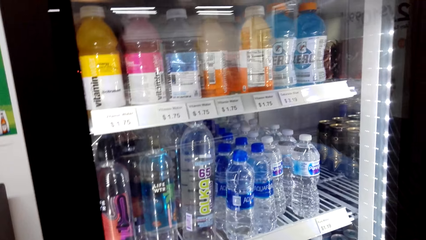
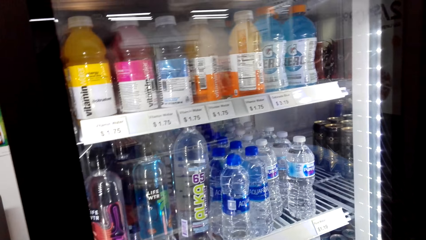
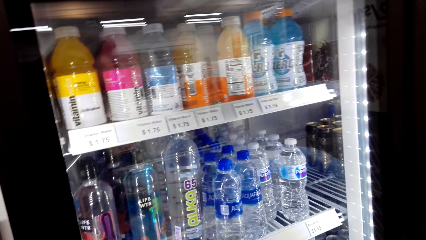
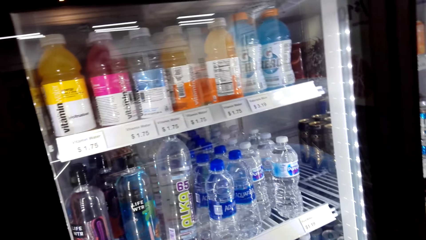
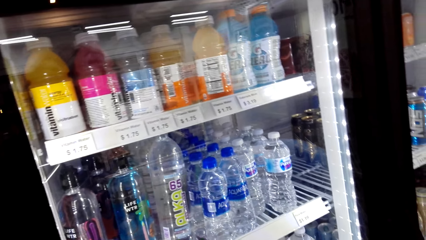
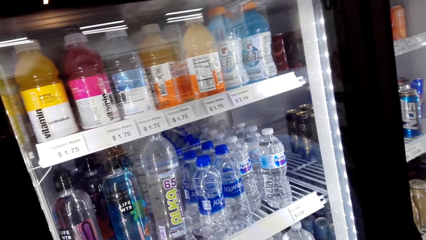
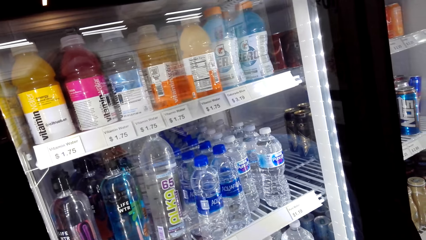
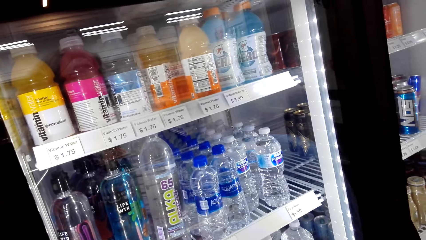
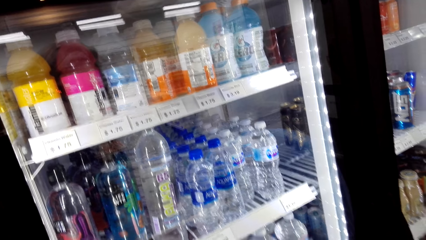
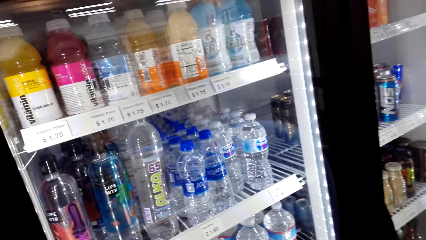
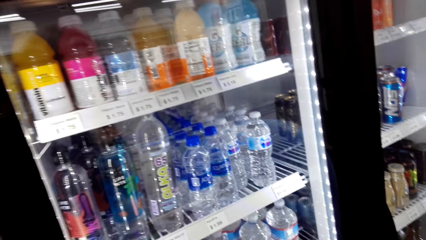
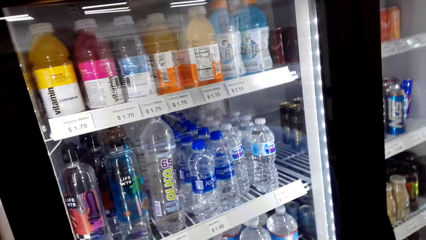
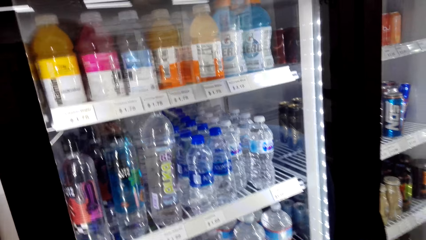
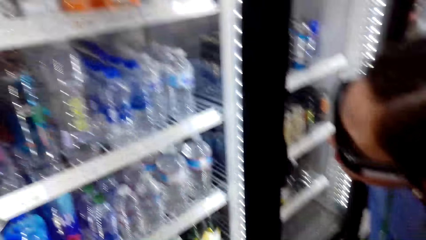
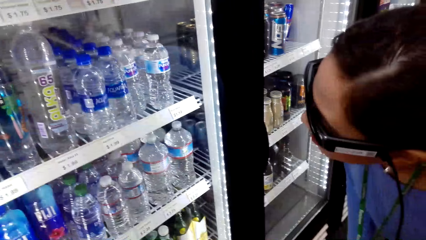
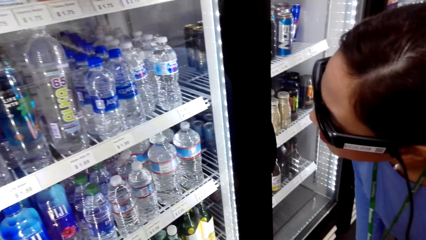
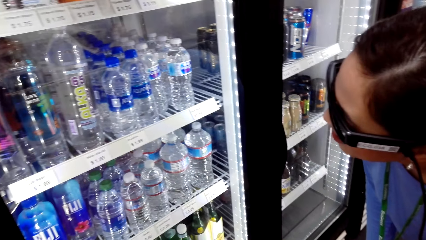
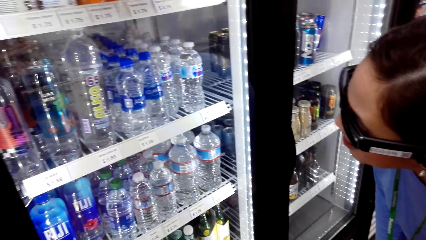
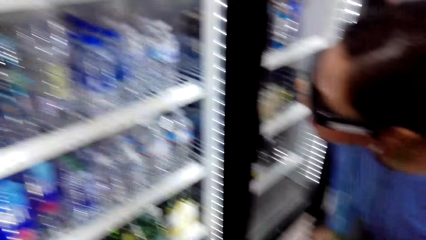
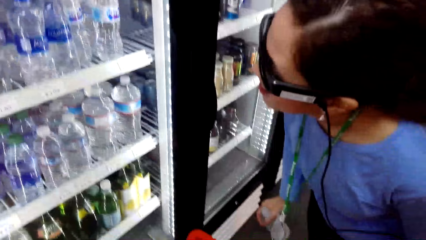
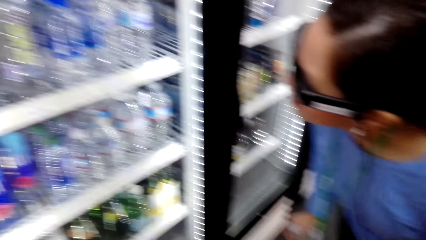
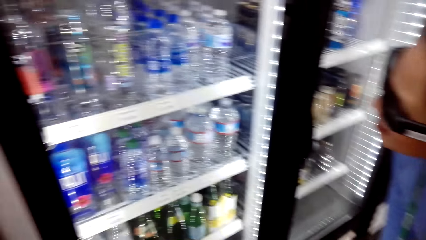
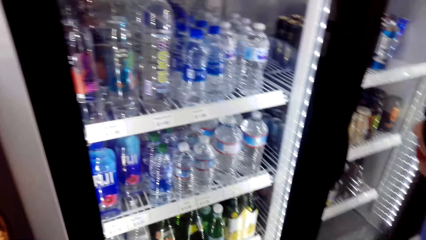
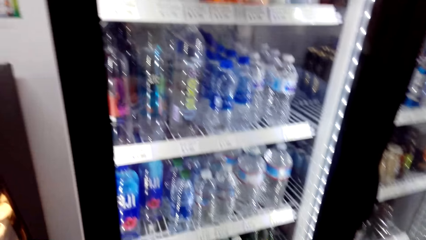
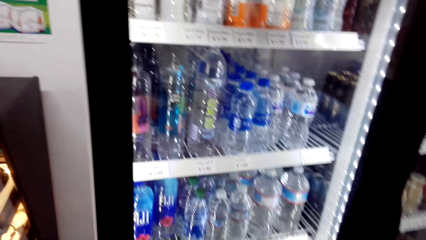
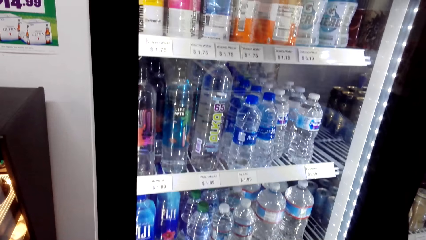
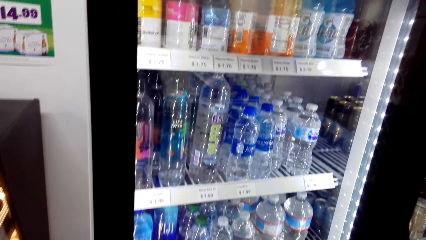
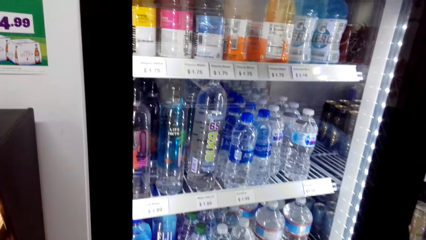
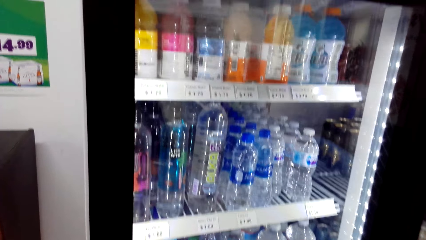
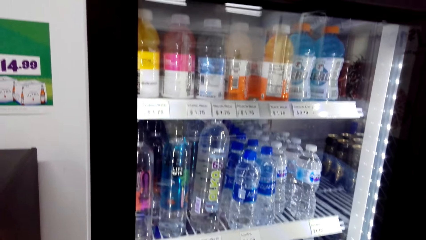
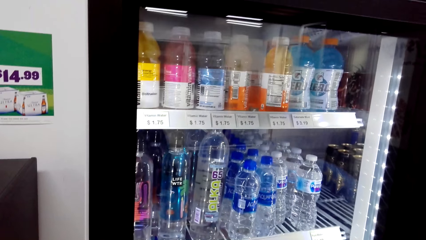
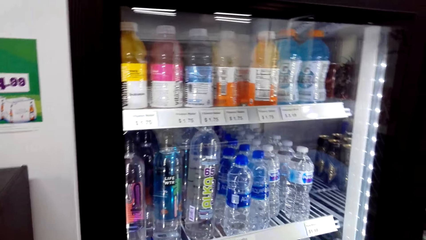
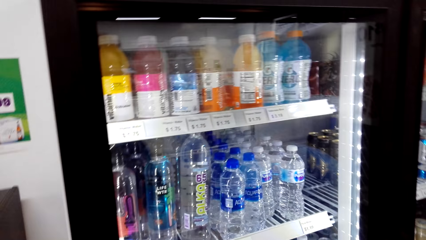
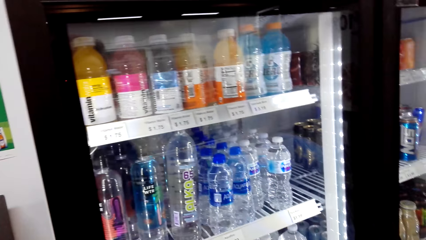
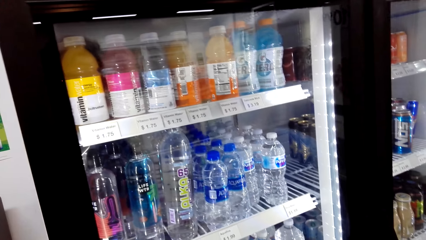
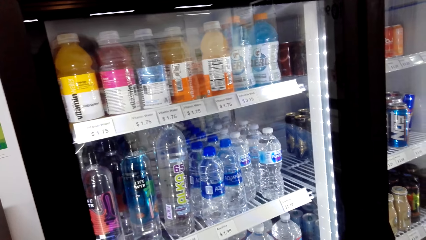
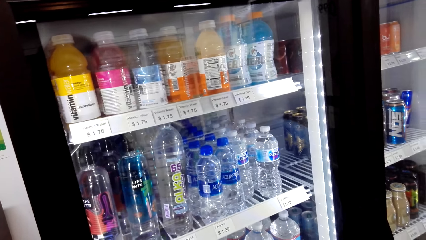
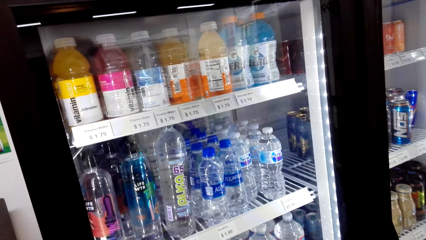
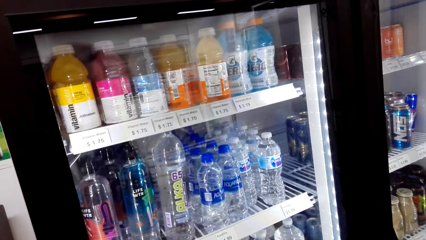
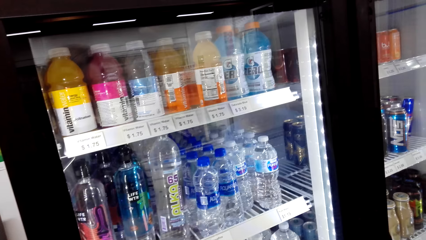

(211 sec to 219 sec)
The camera wearer stares at the fridge.

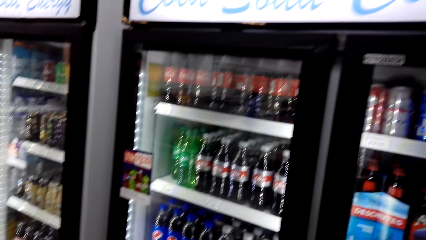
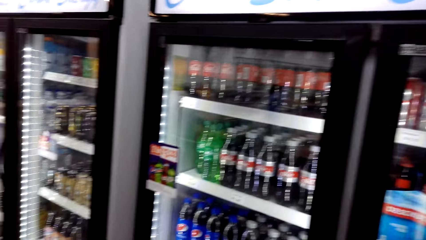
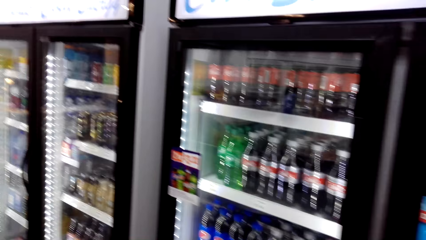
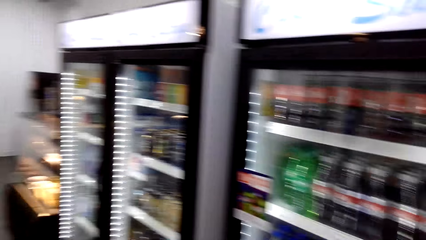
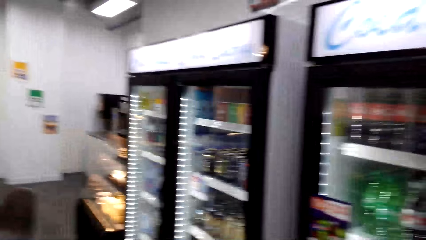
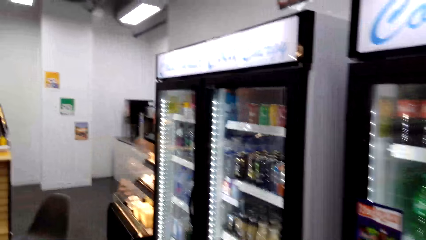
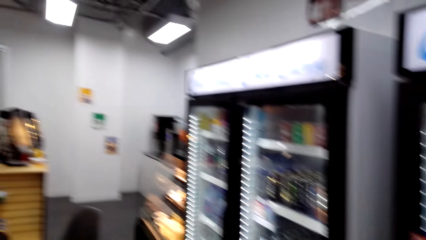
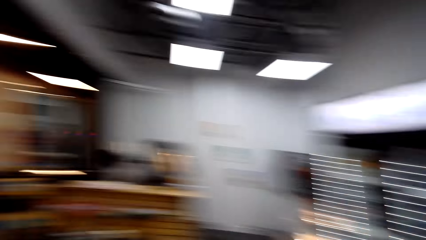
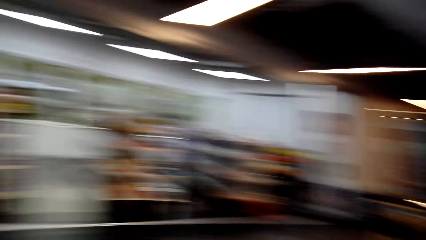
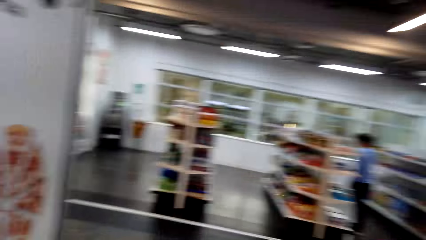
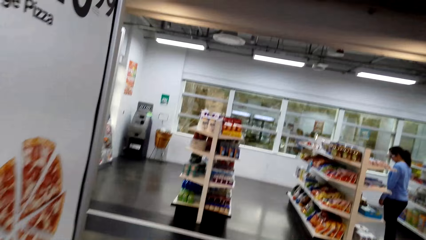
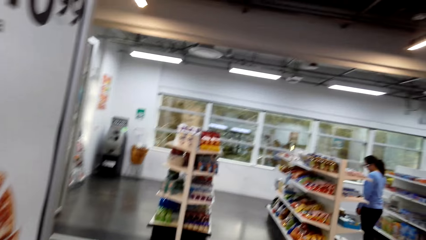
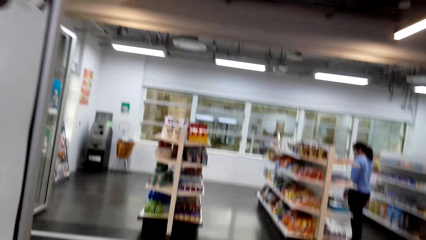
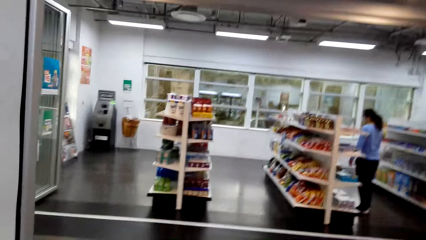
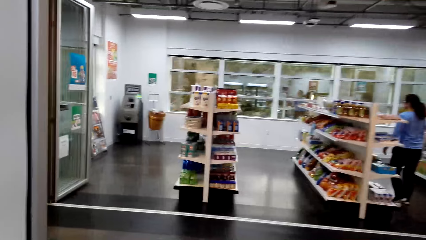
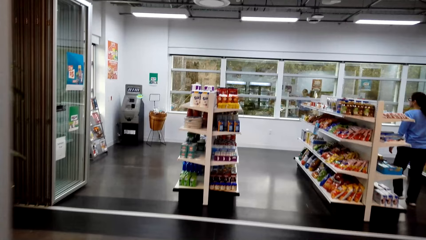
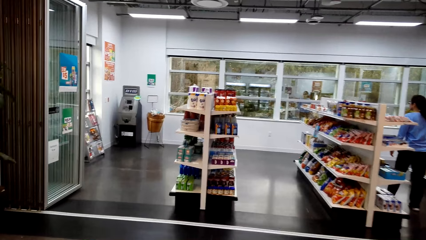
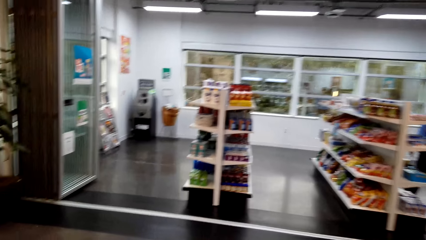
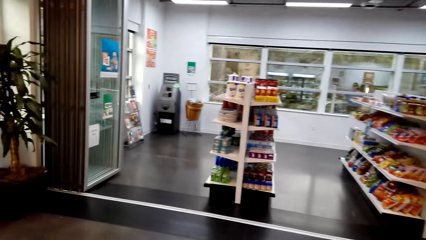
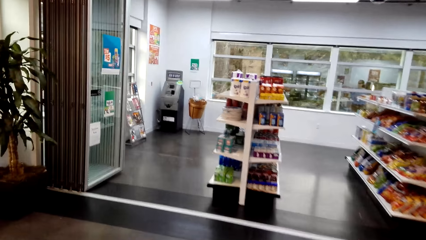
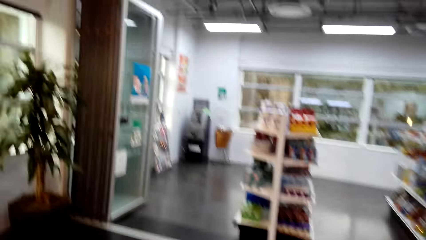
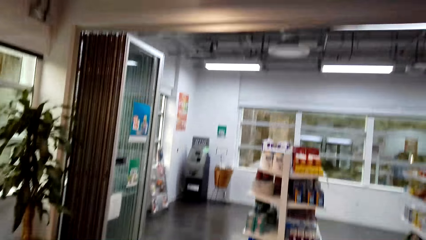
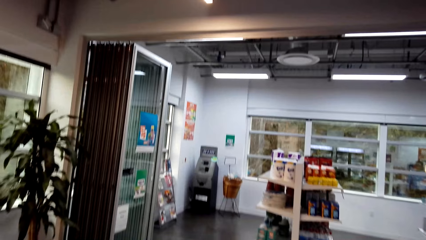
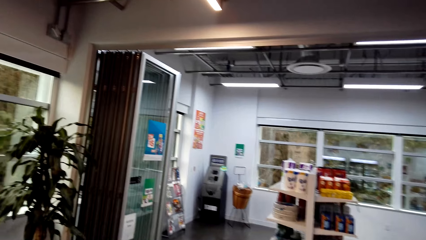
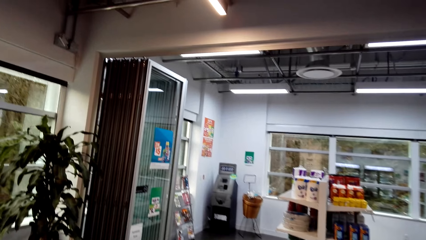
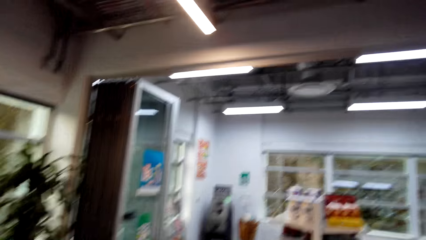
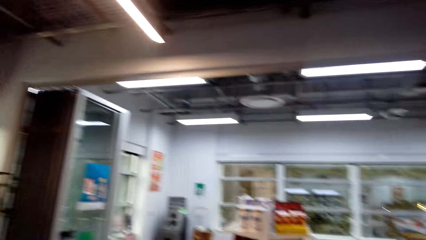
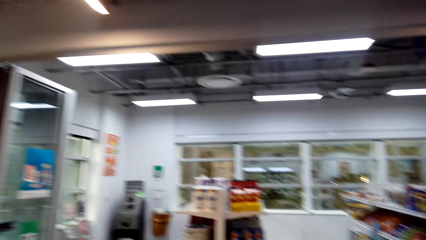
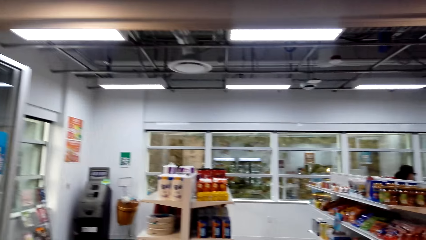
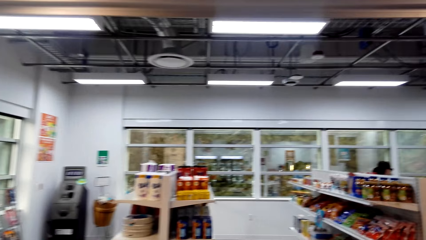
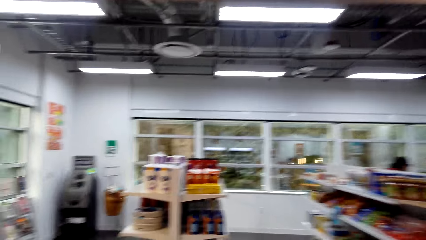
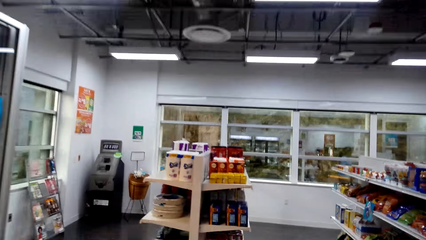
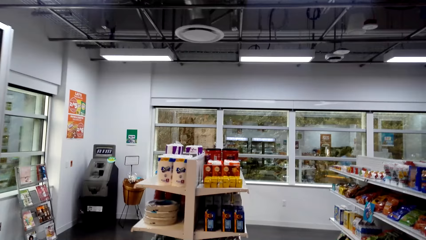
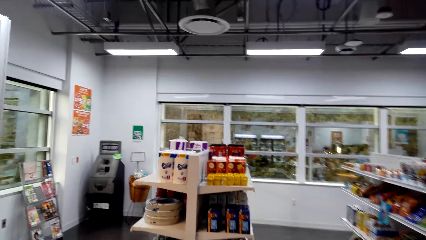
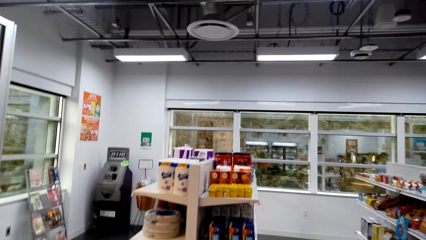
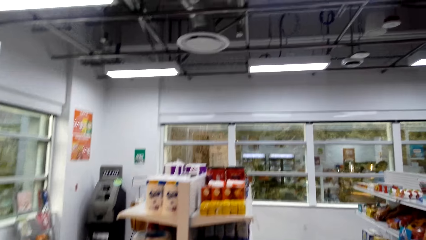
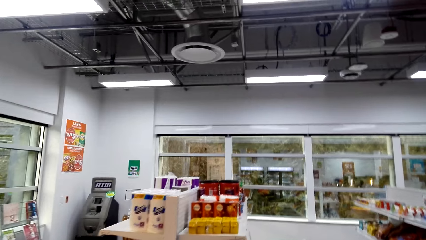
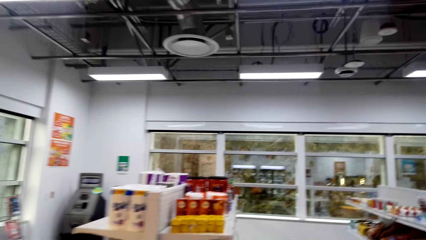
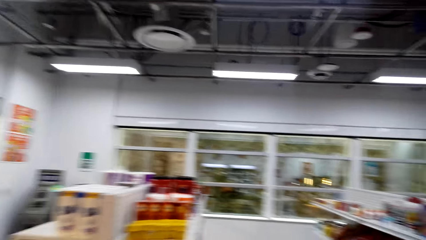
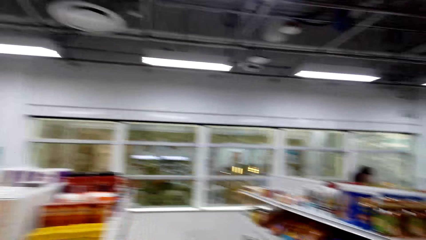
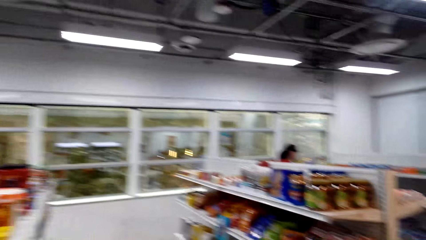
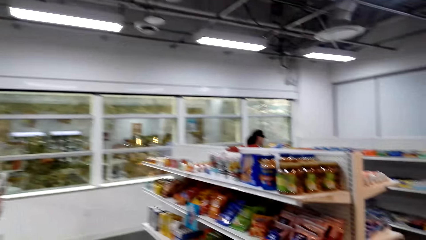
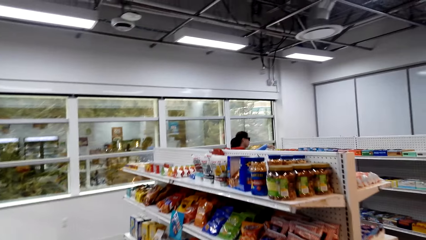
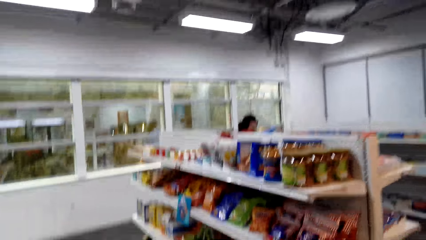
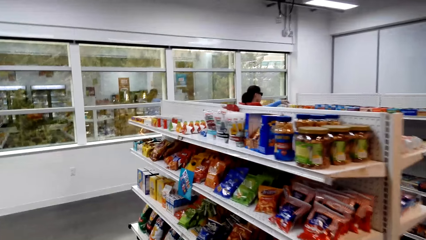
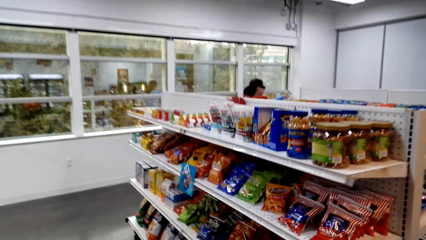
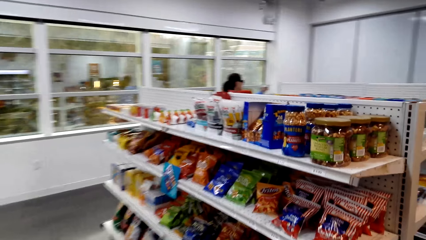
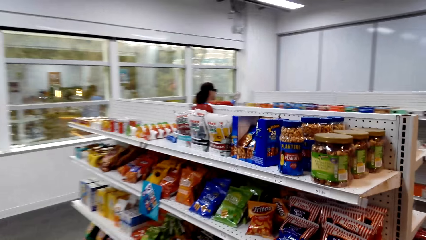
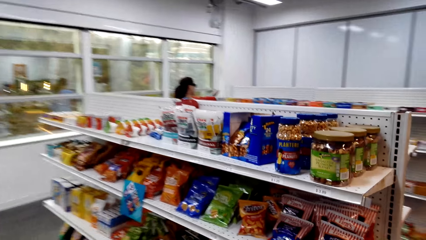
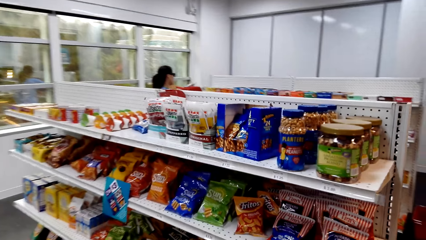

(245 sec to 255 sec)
The camera wearer walks around the supermarket.
